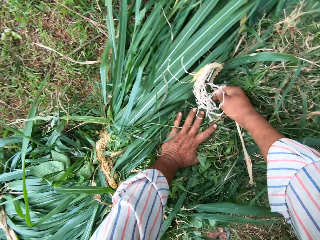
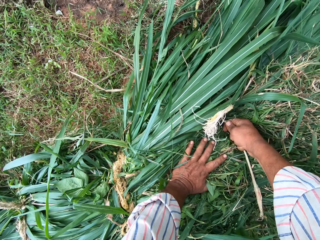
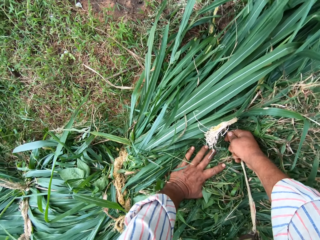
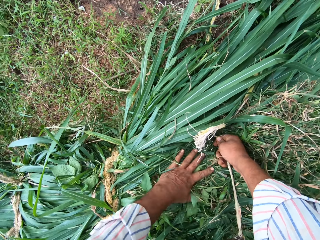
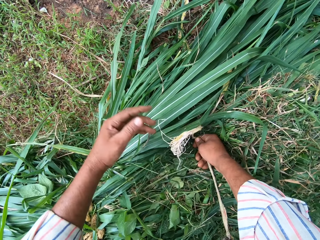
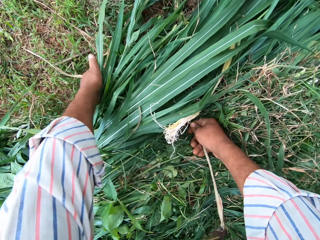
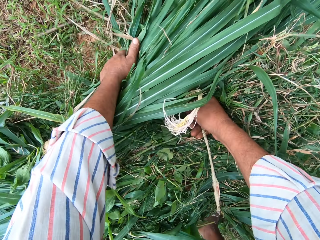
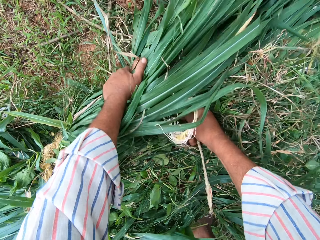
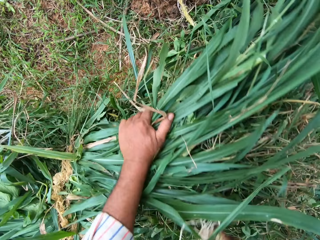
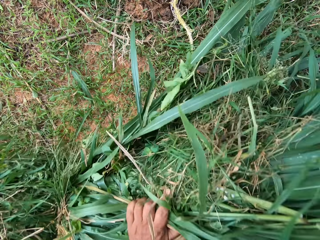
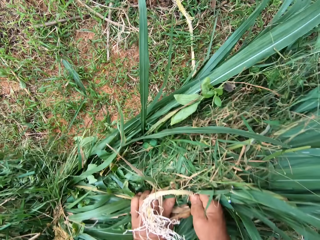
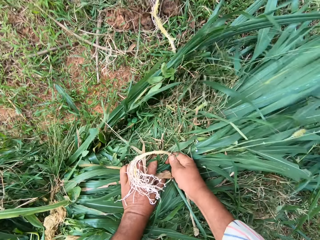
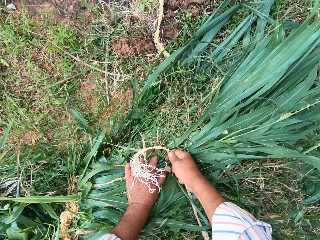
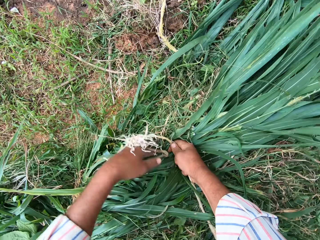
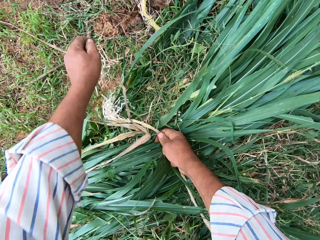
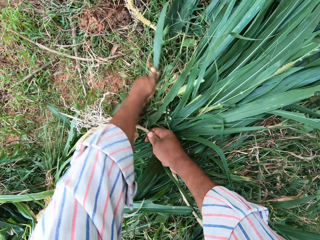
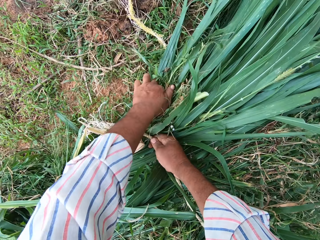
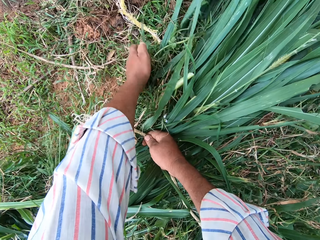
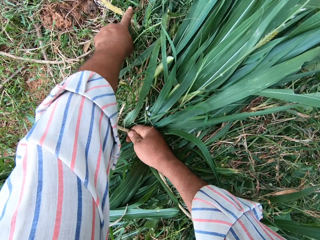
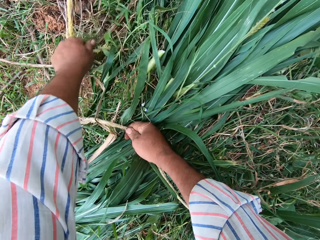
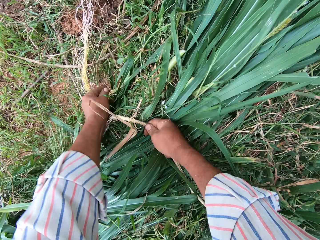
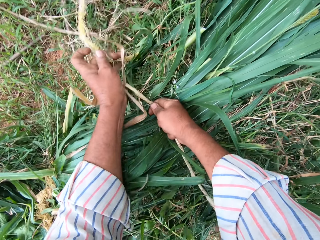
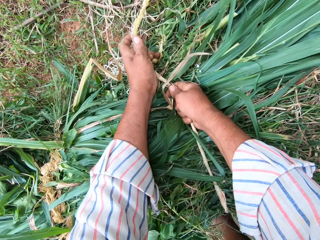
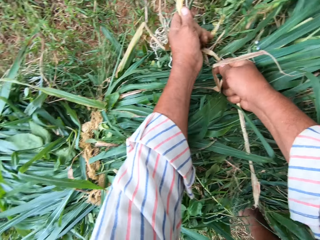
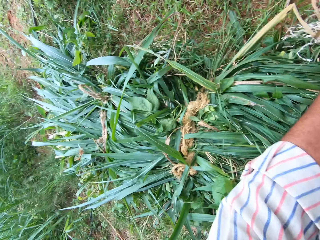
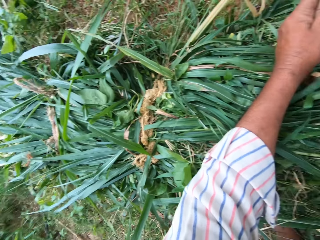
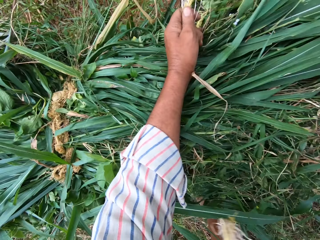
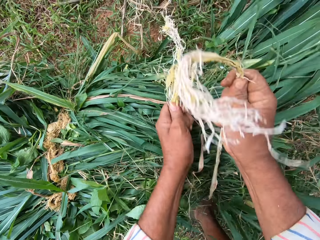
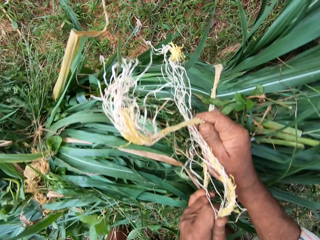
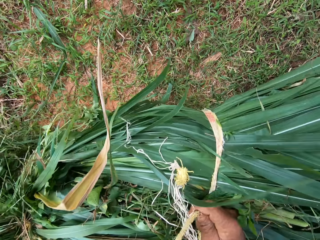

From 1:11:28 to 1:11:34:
The camera wearer wraps the pile of grass with the rope.

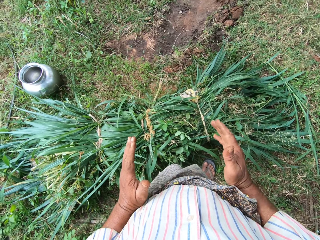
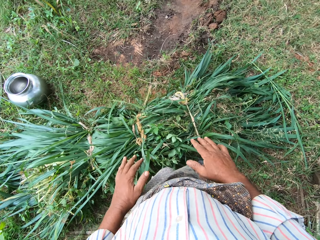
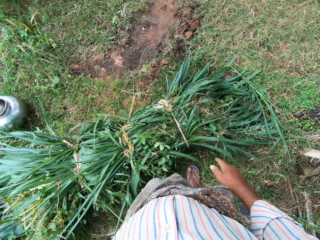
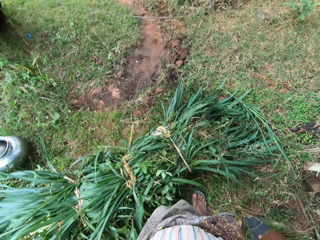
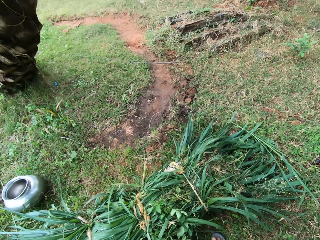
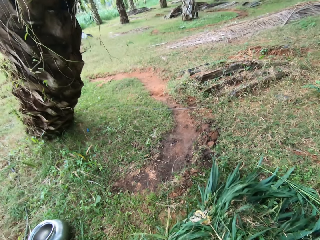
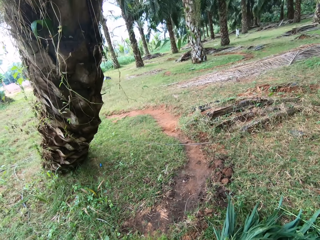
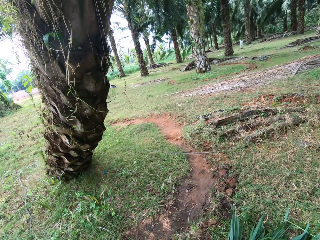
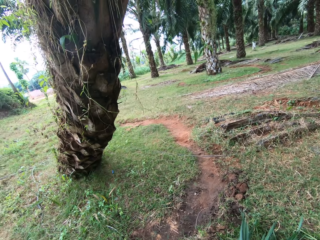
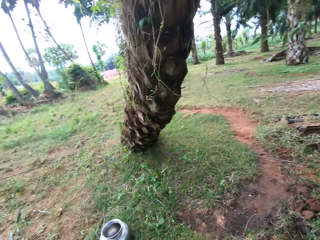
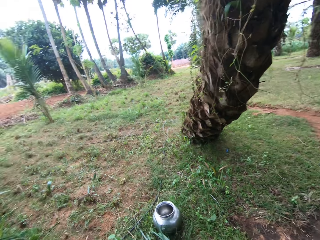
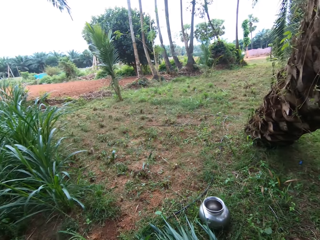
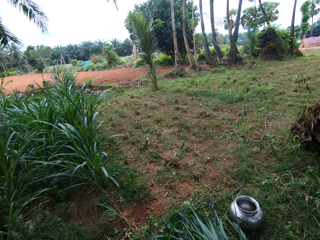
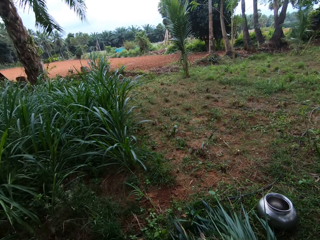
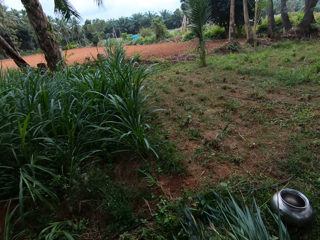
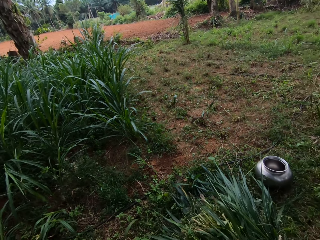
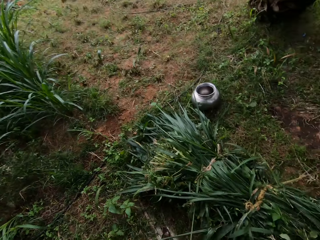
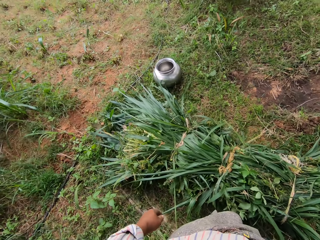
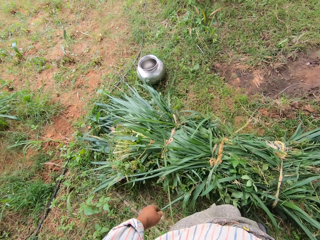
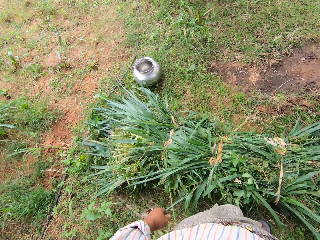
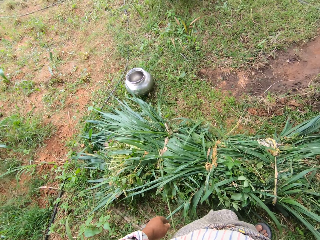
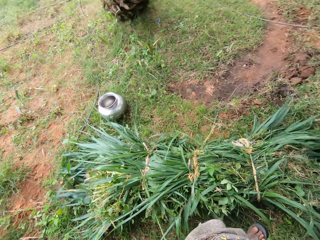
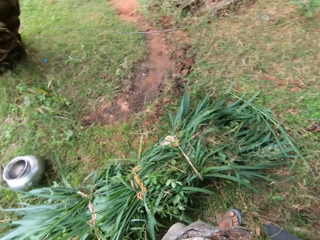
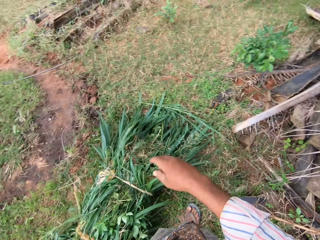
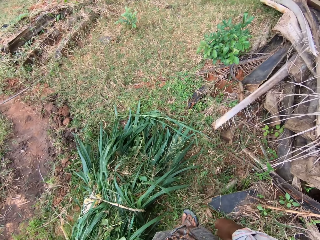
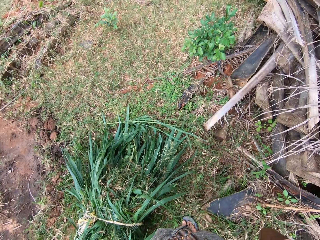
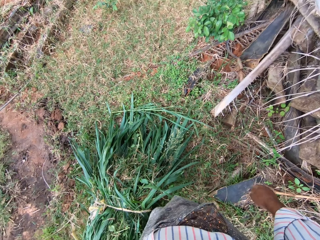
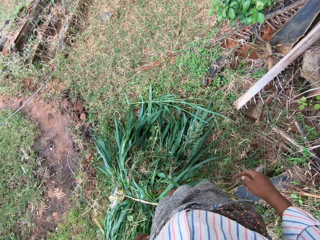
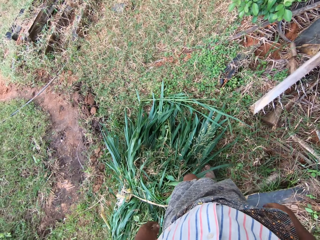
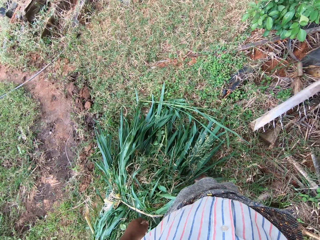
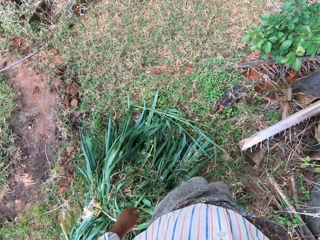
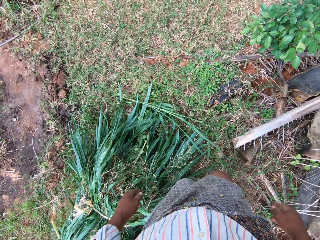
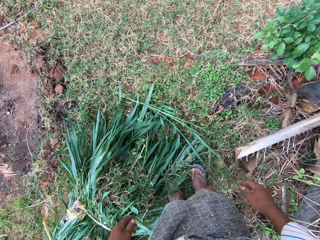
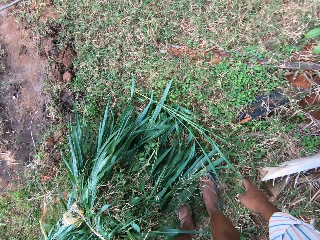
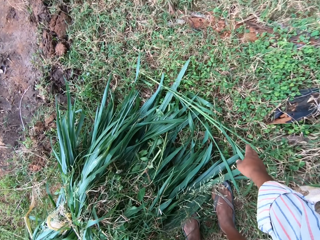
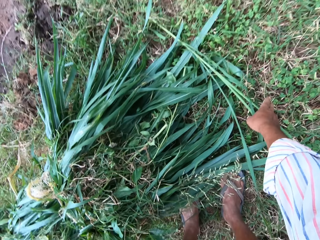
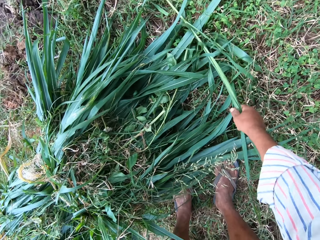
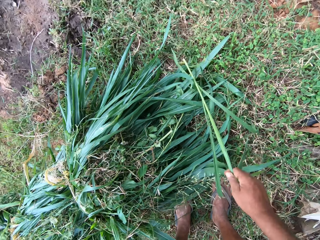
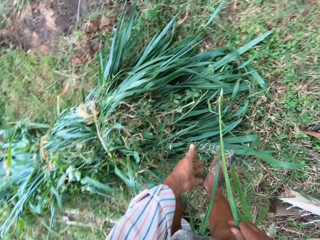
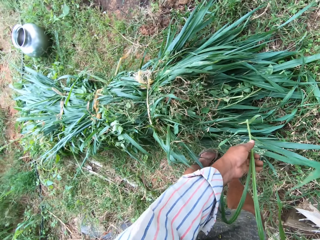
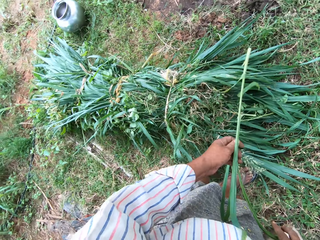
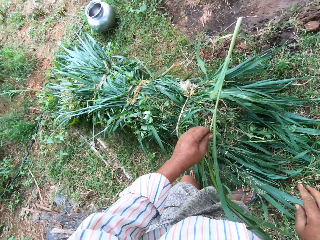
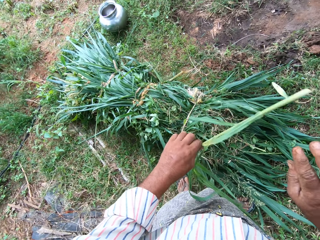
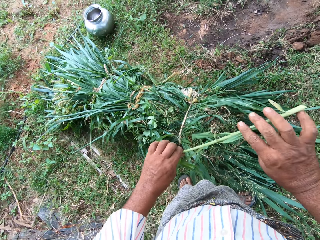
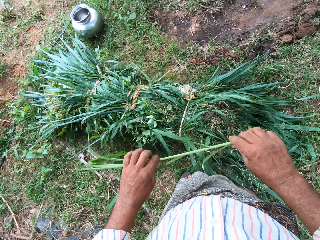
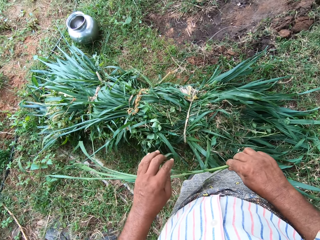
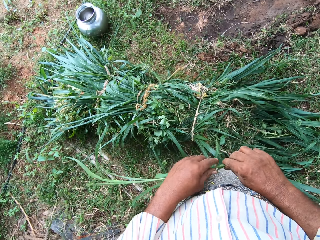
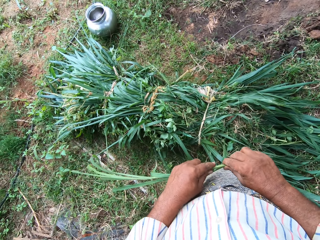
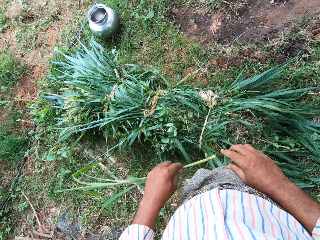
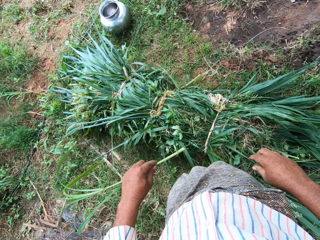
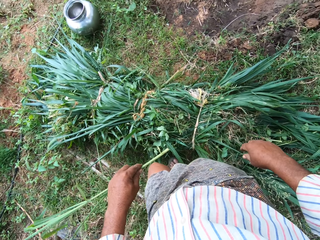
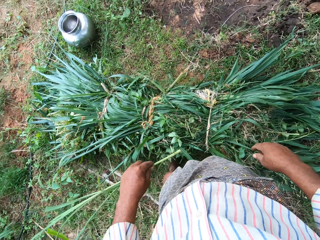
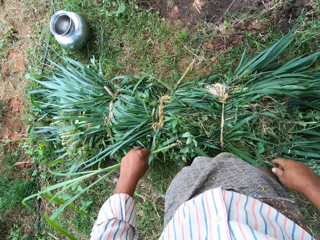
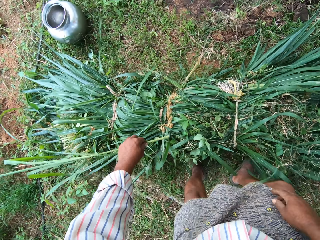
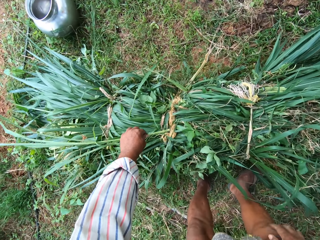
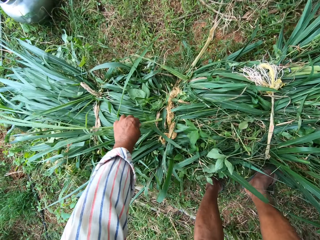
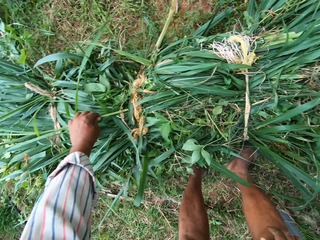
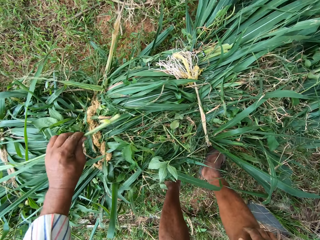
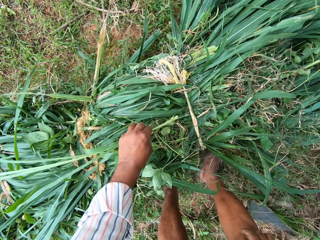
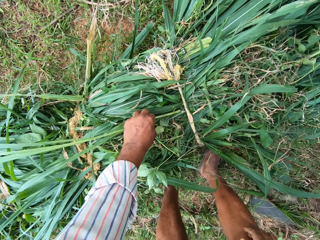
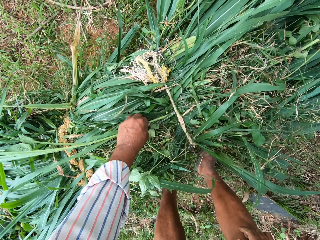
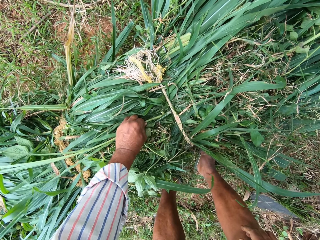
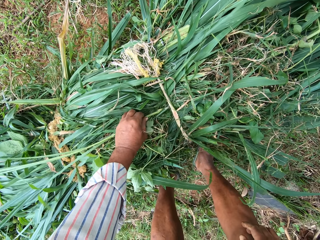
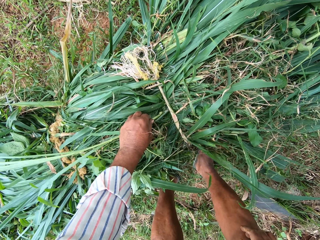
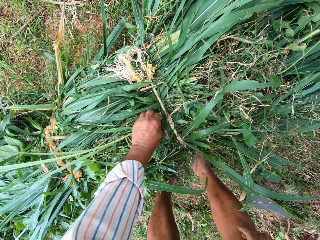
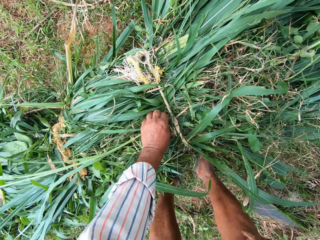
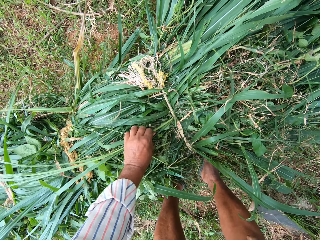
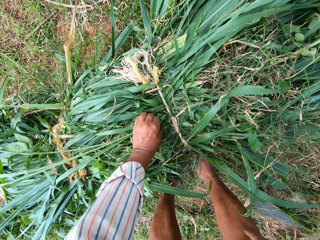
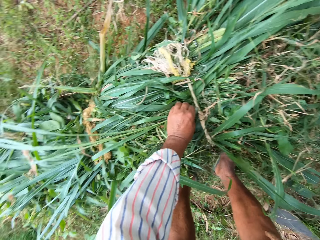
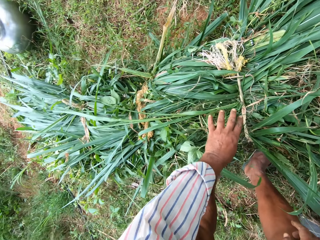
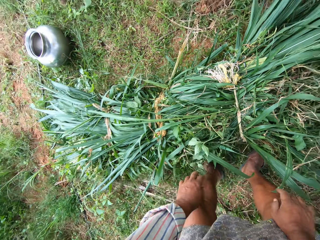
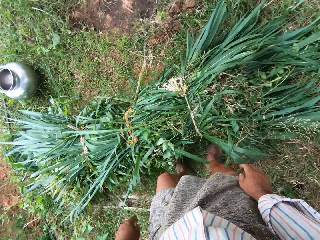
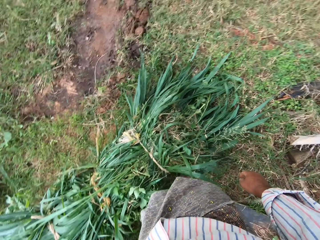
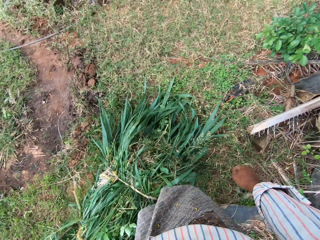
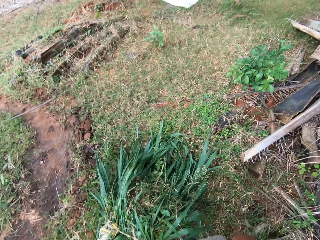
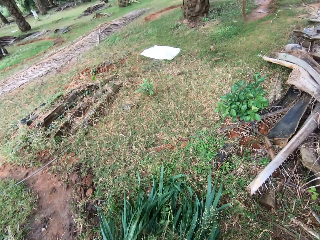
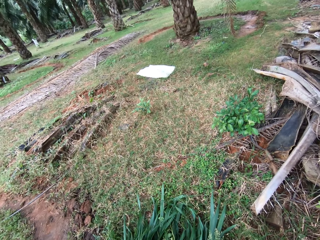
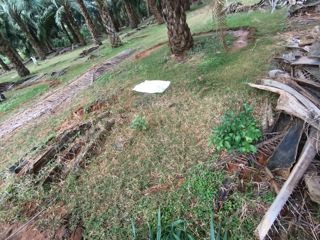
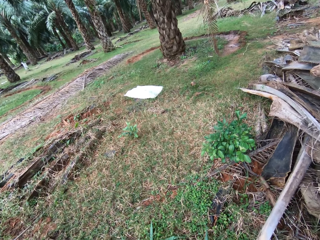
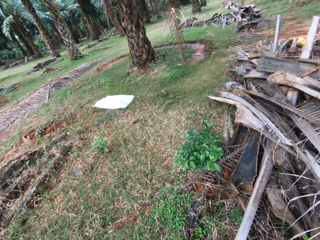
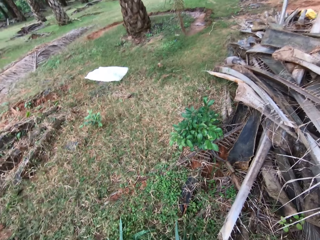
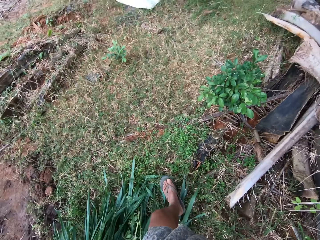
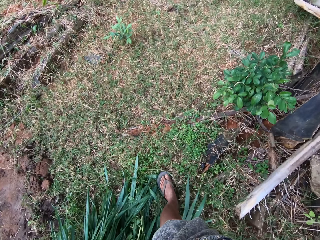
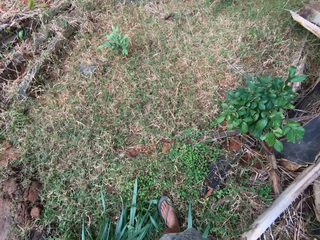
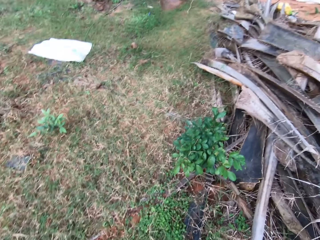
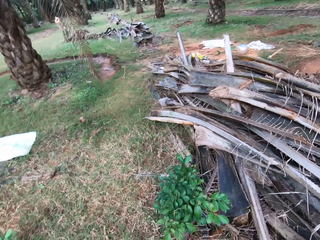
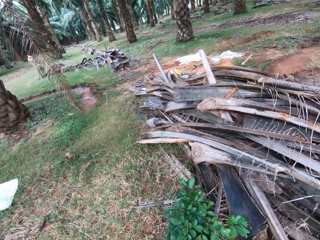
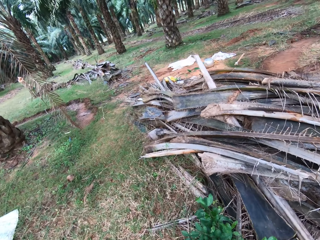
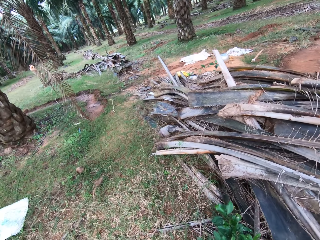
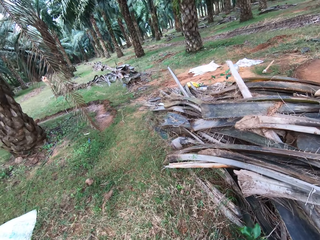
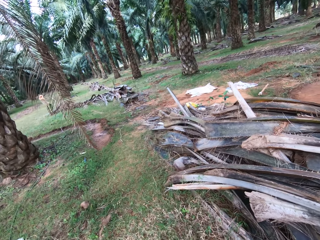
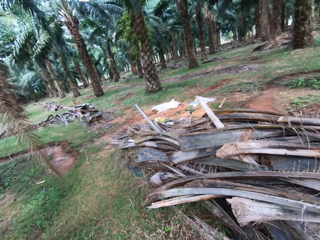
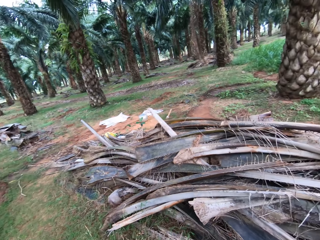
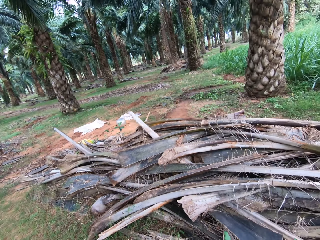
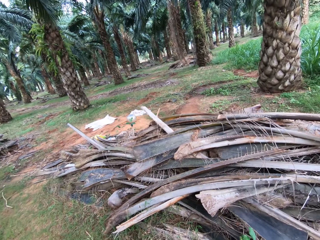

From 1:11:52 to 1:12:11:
The camera wearer looks around the backyard. They pick up a piece of grass from the ground. They put the piece of grass in the pile of grass. They walk around the backyard.
